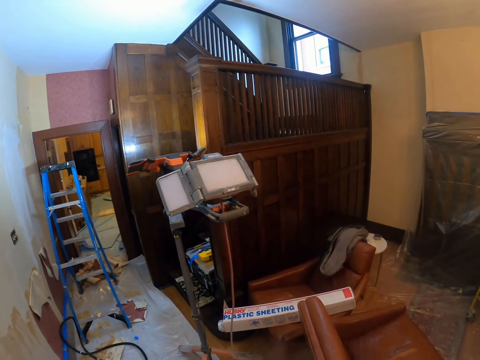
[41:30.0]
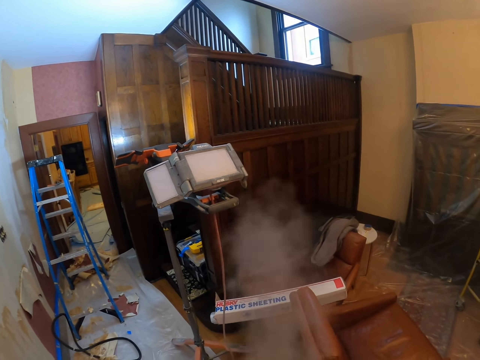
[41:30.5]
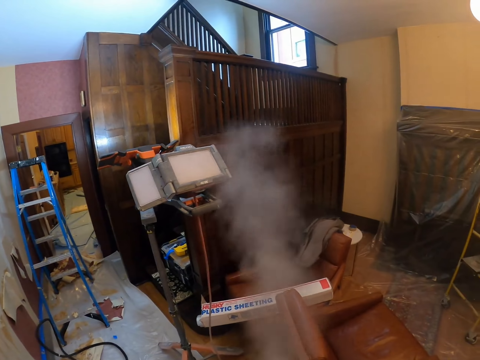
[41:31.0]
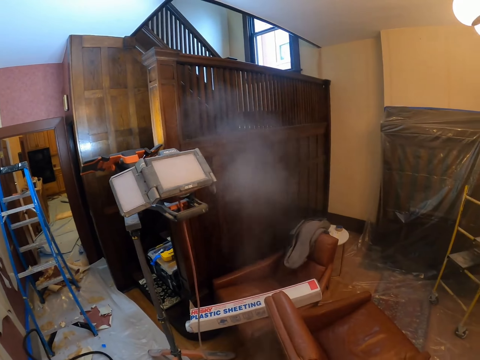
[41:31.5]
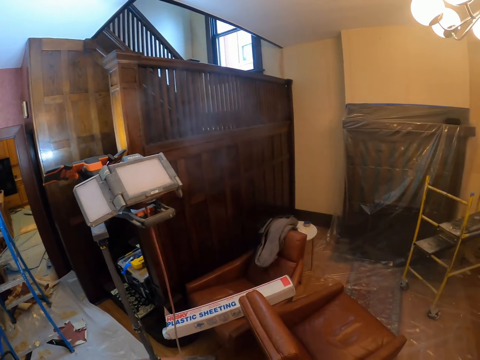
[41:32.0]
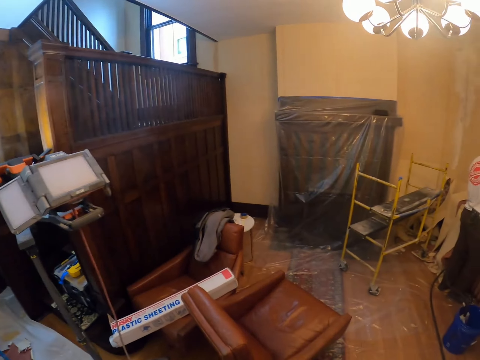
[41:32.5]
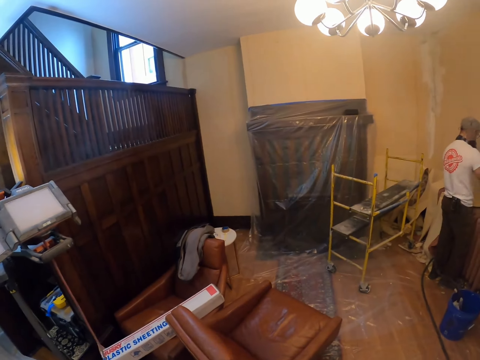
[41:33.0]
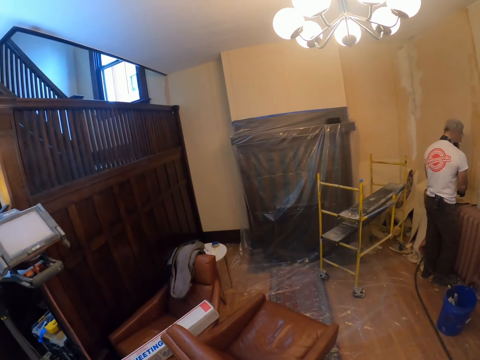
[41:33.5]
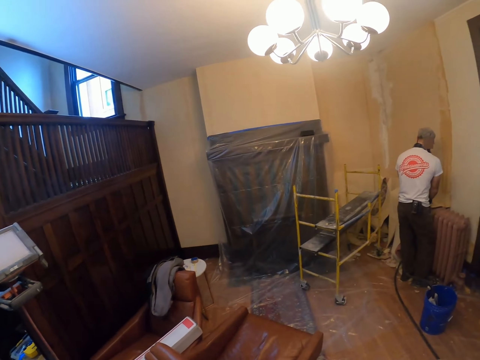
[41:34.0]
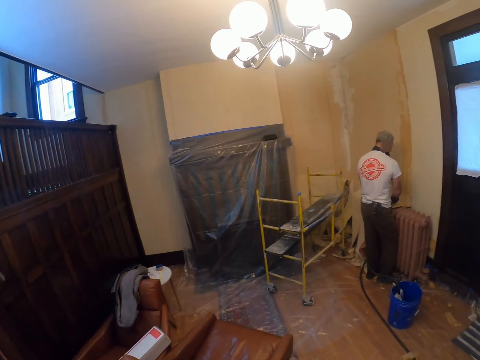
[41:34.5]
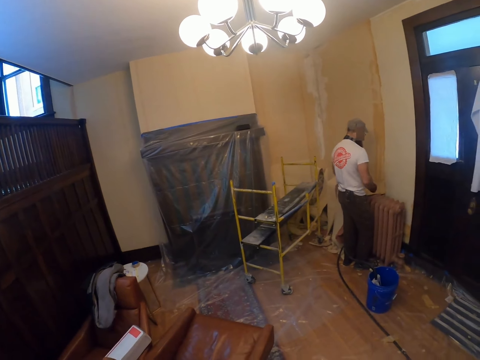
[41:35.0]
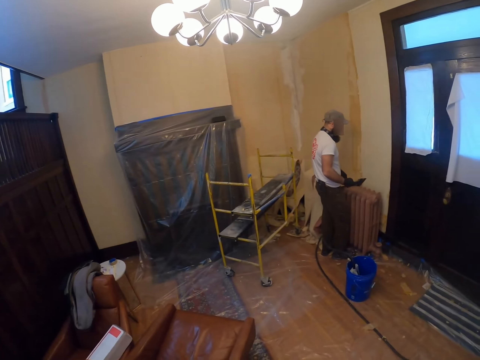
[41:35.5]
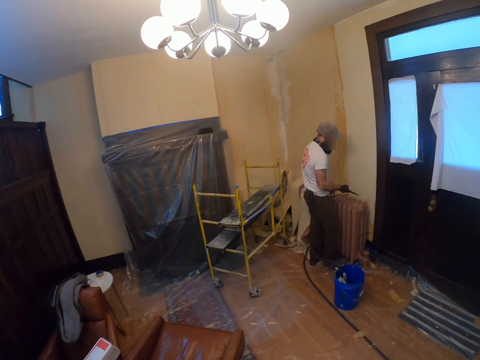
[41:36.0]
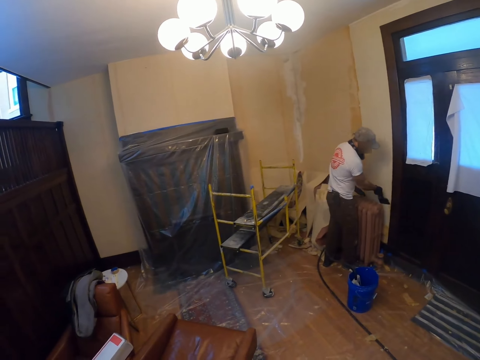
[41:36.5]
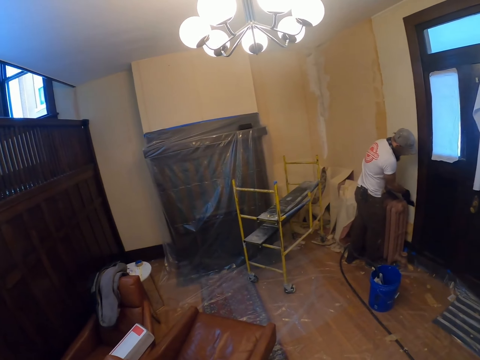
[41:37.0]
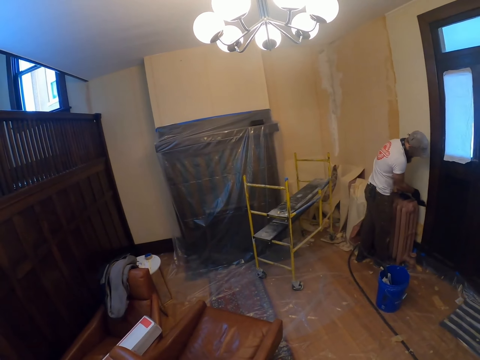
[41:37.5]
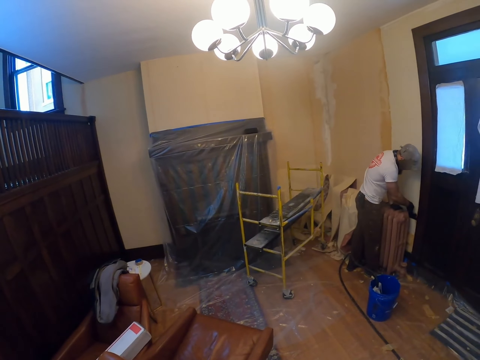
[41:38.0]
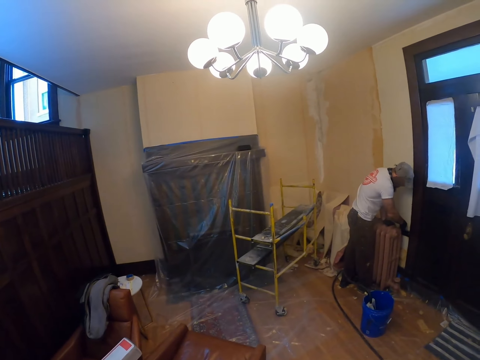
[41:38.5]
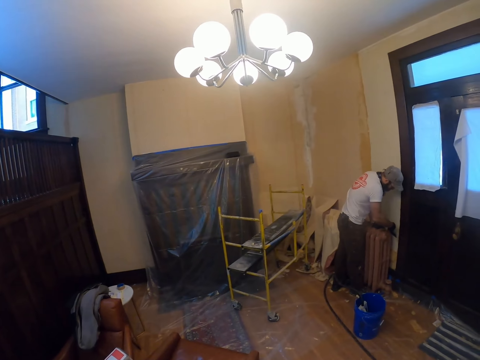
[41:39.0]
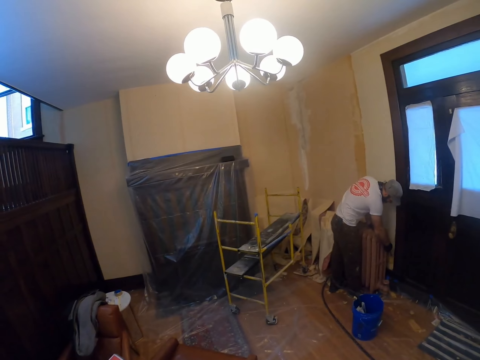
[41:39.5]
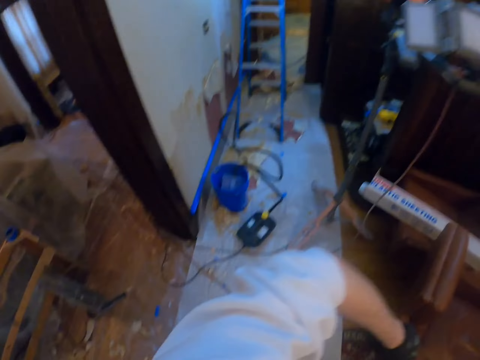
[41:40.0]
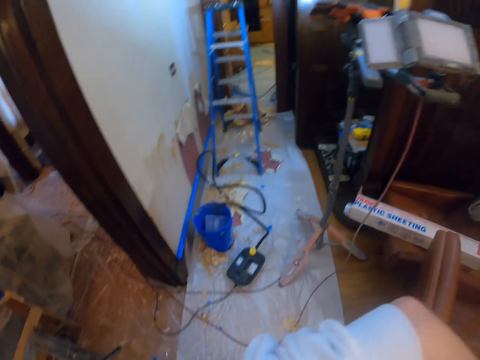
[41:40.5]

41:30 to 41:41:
The camera wearer removes the smoke. A person holds something.

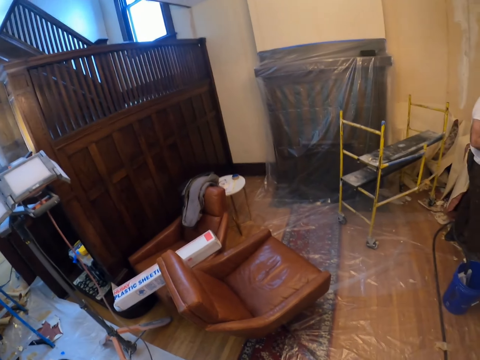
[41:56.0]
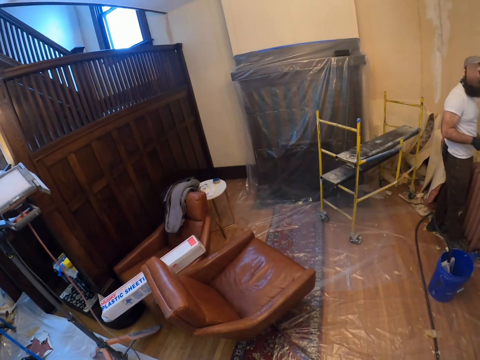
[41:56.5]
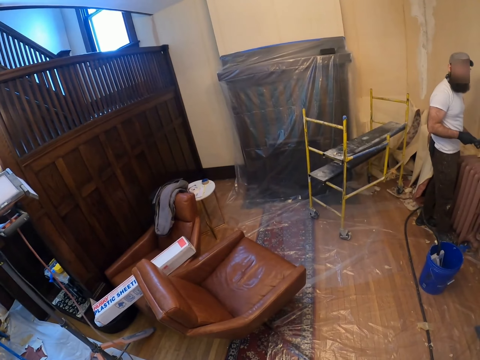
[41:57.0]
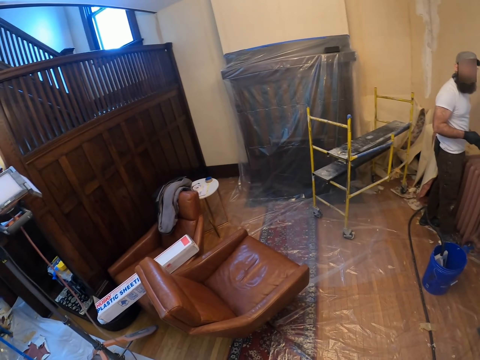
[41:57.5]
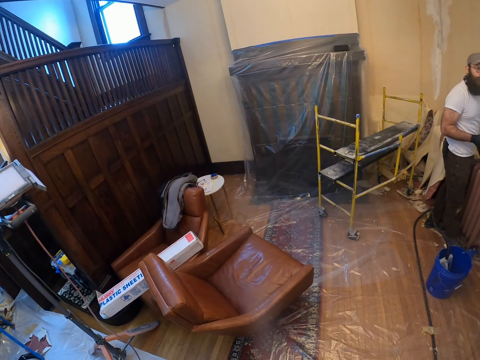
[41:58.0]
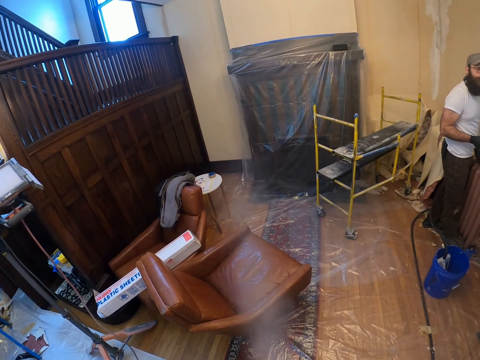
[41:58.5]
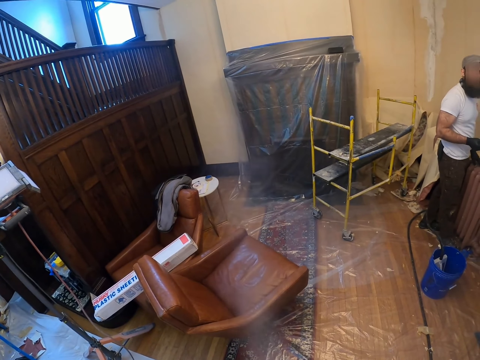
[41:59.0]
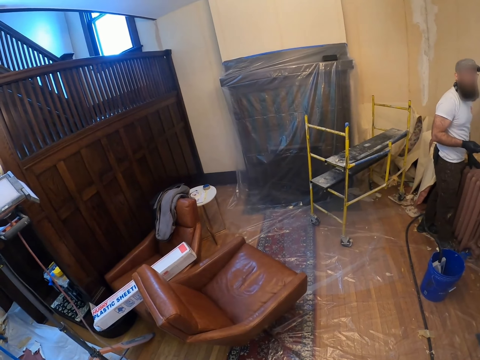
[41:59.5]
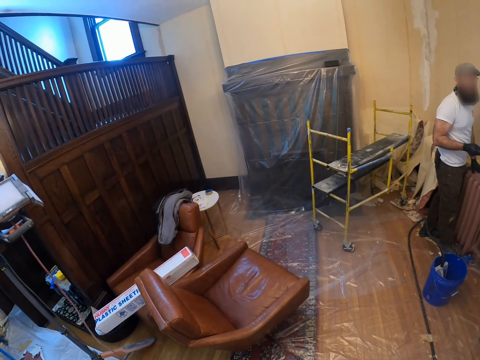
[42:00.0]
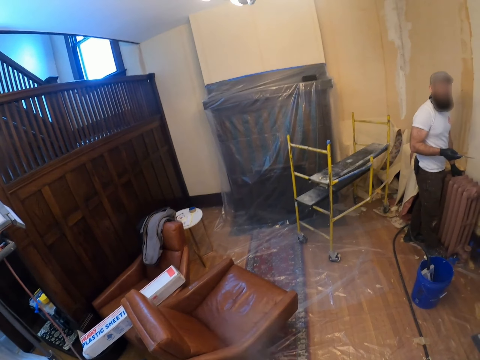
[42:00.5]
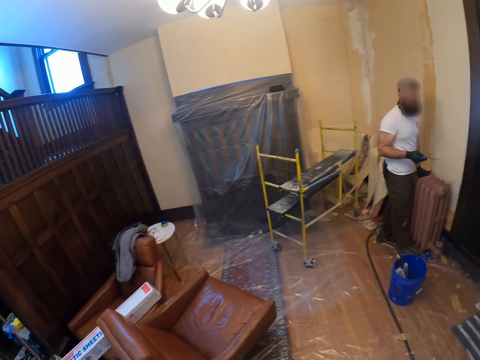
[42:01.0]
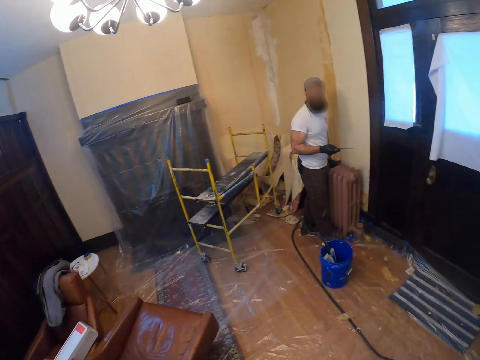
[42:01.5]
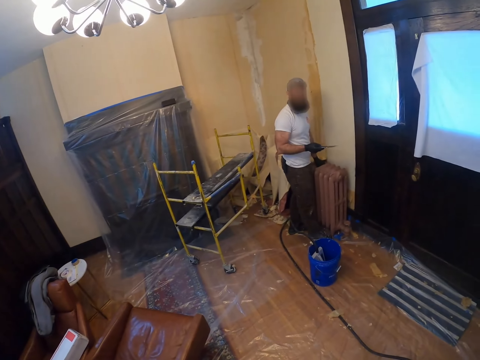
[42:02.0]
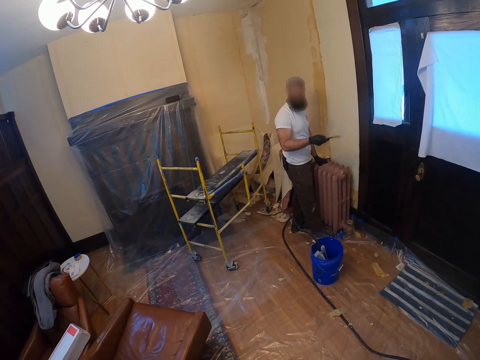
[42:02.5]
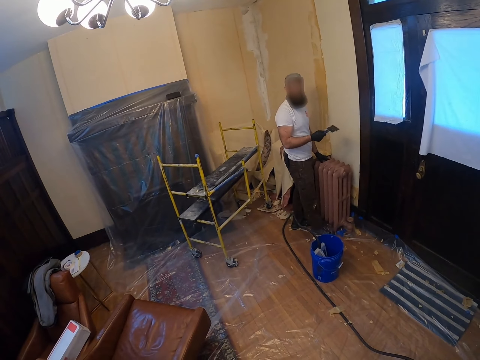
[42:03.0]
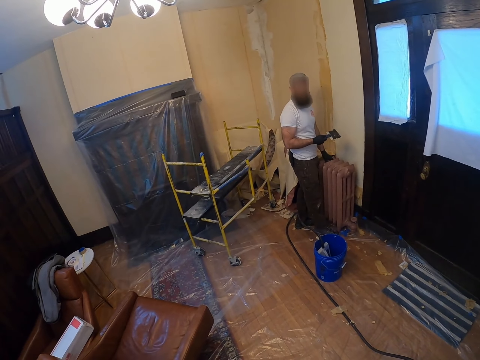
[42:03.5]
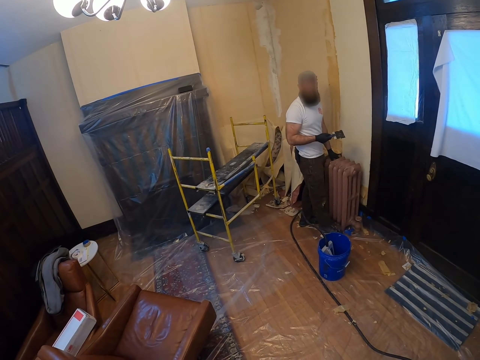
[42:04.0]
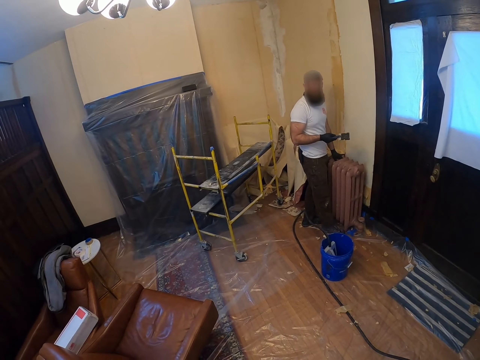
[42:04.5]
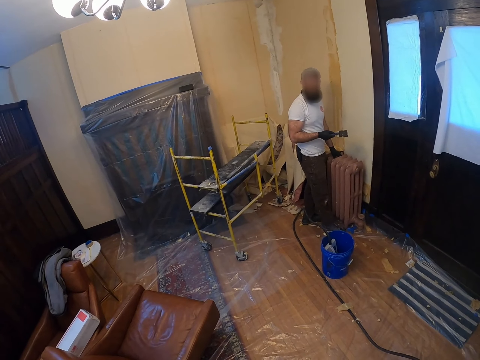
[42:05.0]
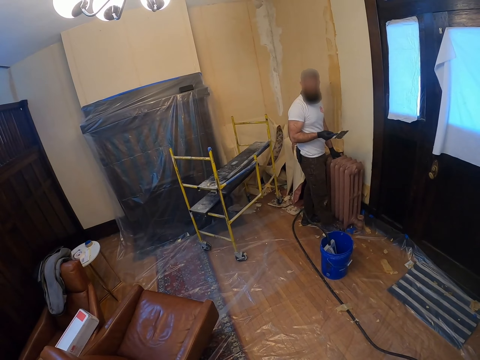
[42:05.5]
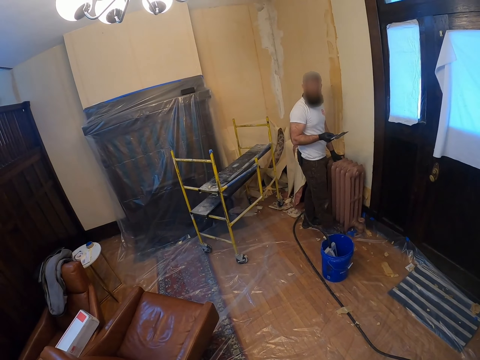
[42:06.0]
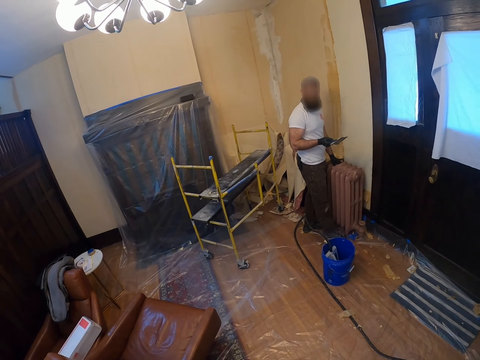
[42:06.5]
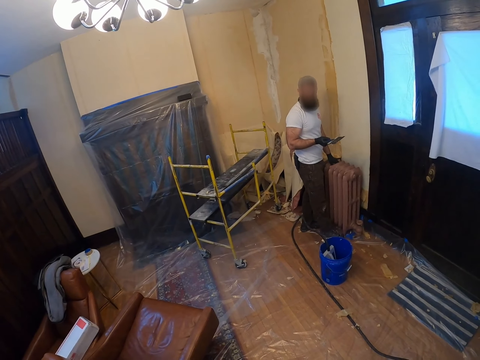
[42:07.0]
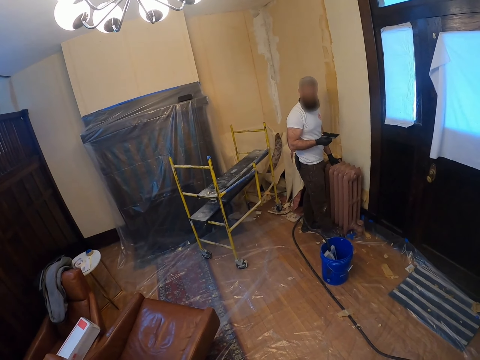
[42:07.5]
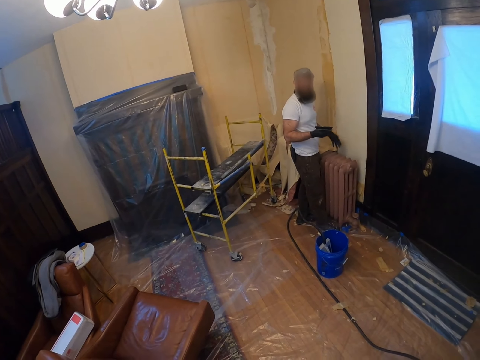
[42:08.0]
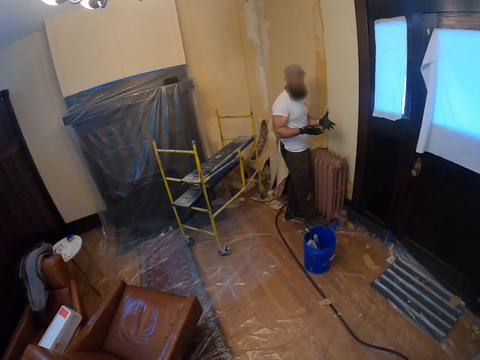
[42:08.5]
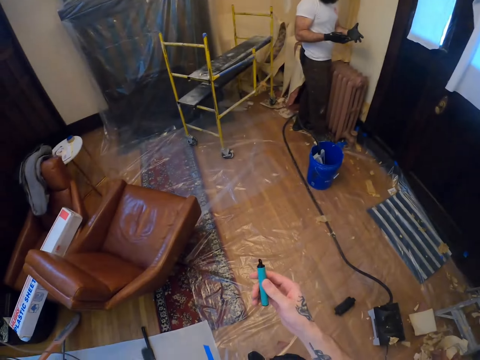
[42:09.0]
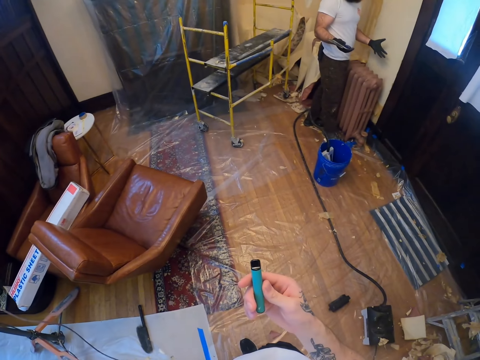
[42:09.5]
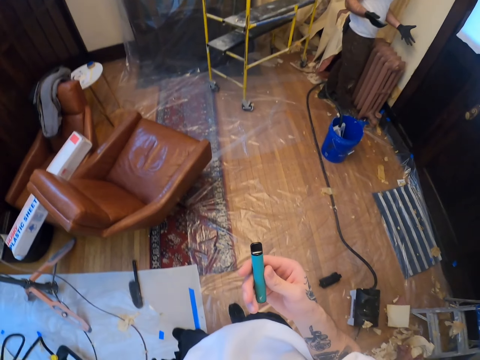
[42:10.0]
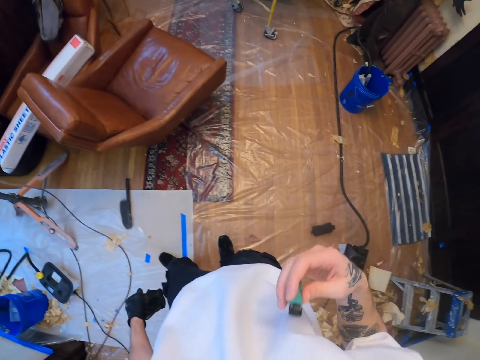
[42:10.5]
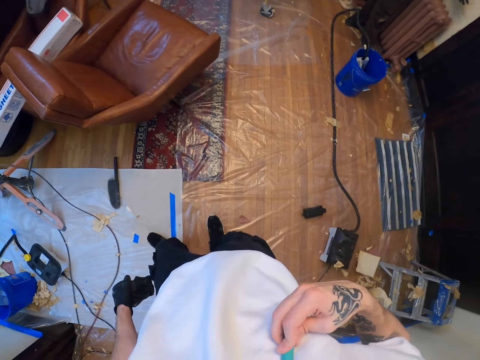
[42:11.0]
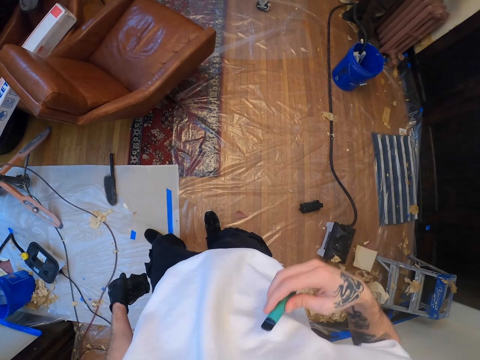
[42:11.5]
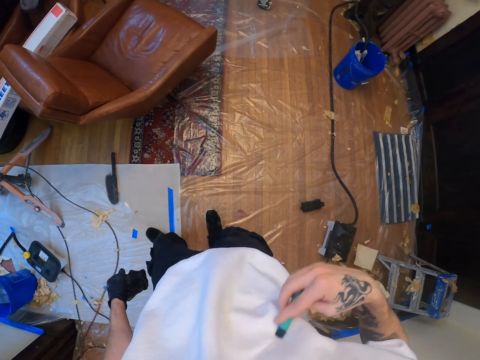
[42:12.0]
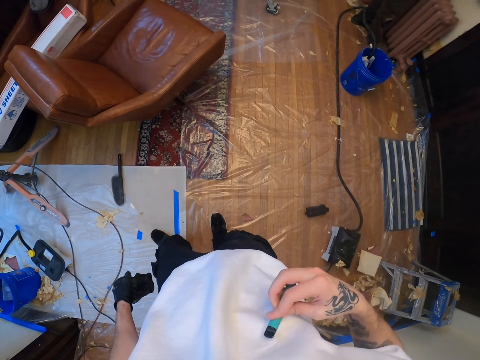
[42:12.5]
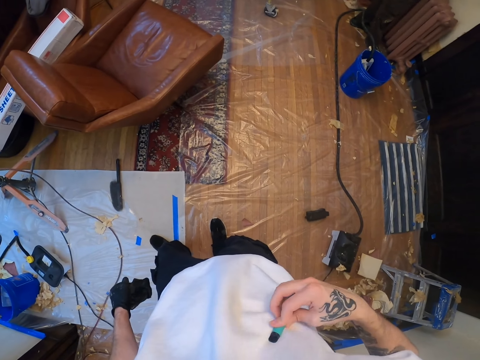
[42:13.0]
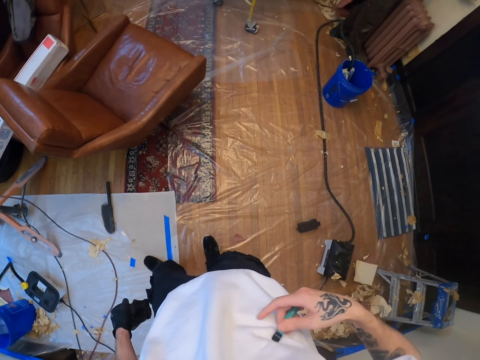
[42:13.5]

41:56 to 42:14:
A person interacts with the camera wearer. The camera wearer smokes something. He looks around. He holds the cigarette smoking with his hand. He wipes the cigarette smoking on the cloth. He does something in the t-shirt with something.
